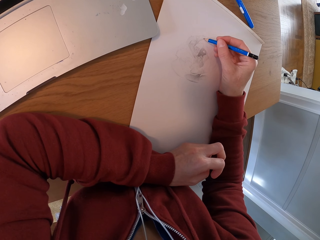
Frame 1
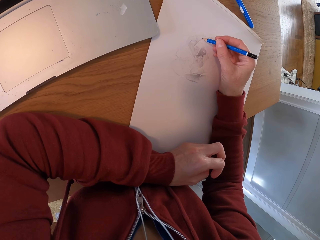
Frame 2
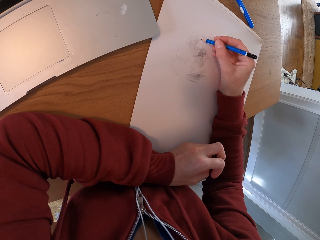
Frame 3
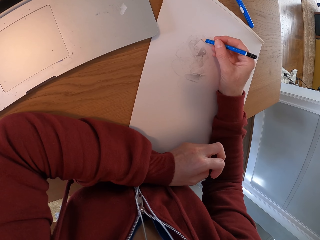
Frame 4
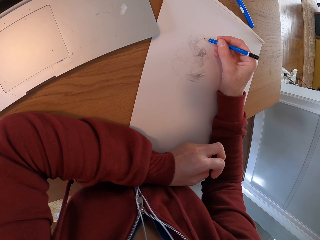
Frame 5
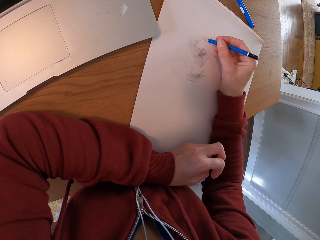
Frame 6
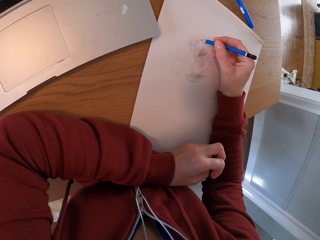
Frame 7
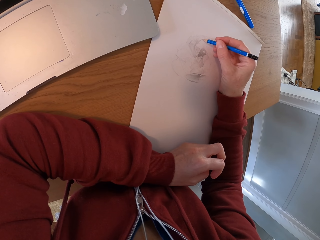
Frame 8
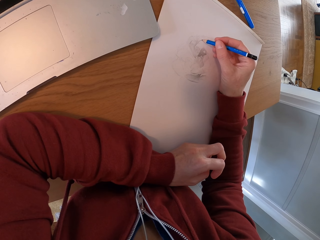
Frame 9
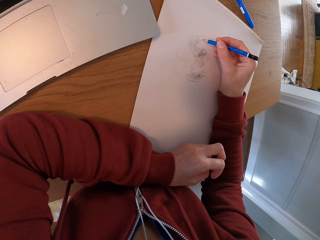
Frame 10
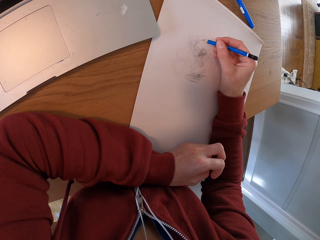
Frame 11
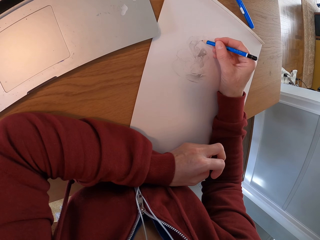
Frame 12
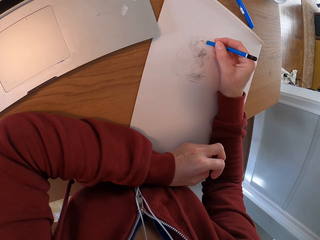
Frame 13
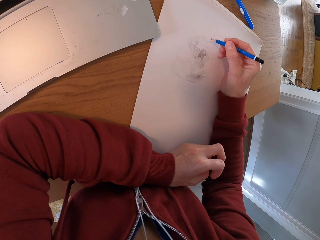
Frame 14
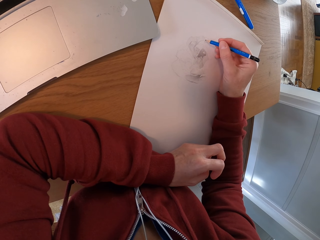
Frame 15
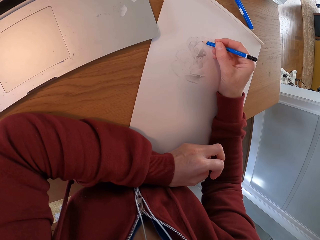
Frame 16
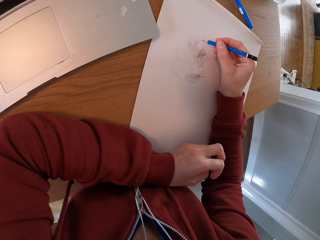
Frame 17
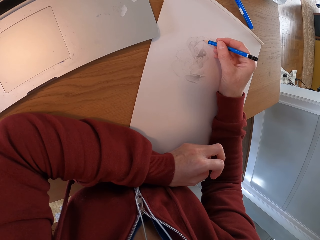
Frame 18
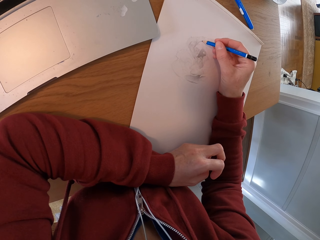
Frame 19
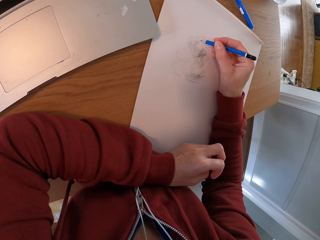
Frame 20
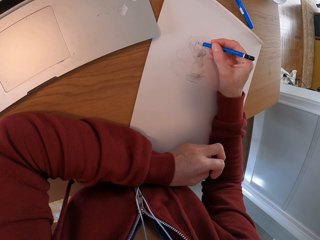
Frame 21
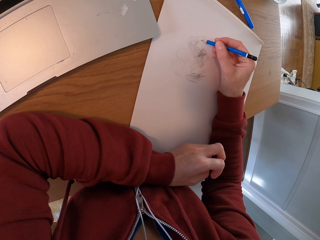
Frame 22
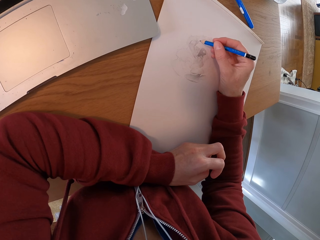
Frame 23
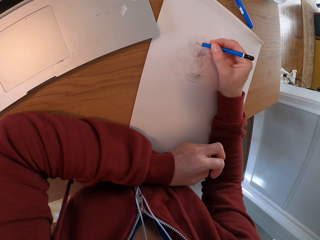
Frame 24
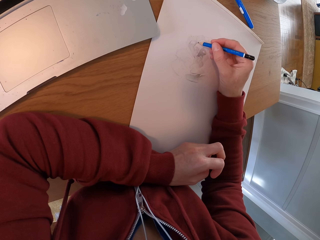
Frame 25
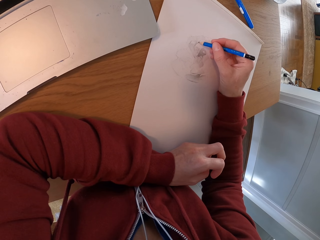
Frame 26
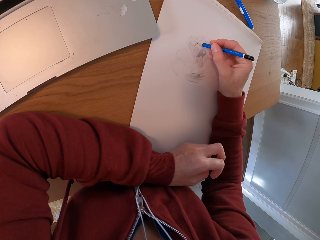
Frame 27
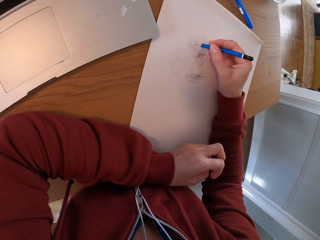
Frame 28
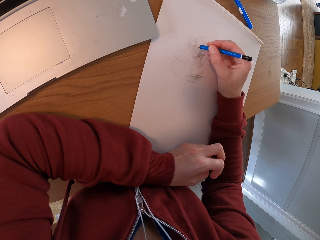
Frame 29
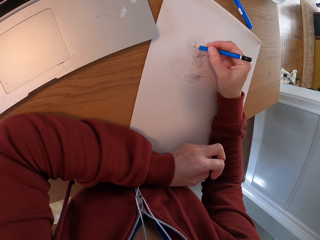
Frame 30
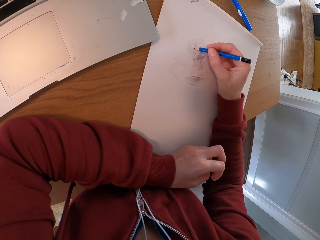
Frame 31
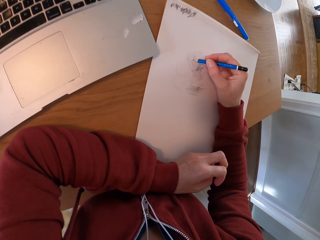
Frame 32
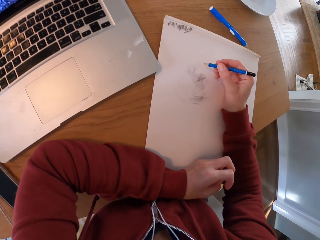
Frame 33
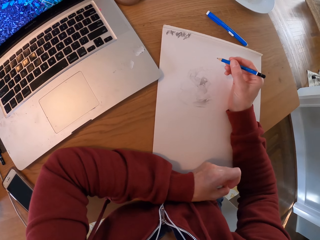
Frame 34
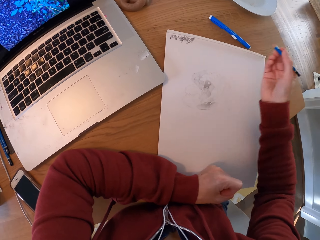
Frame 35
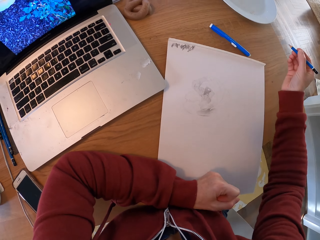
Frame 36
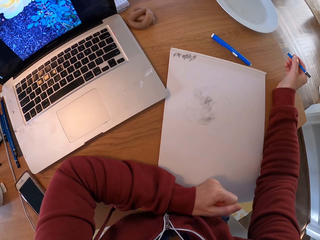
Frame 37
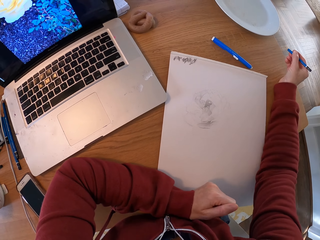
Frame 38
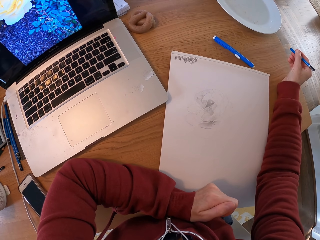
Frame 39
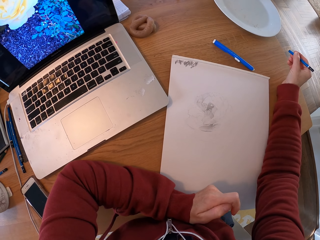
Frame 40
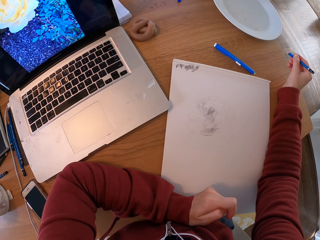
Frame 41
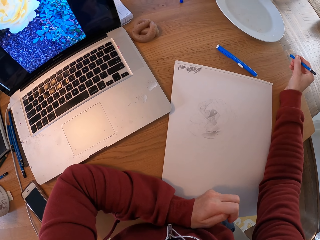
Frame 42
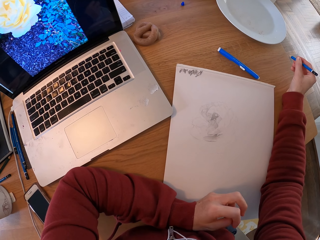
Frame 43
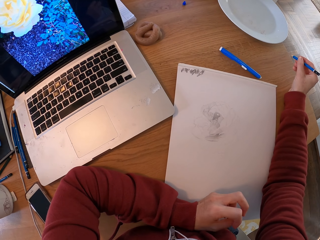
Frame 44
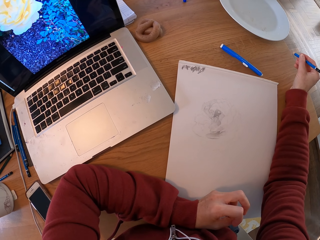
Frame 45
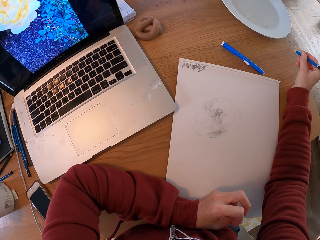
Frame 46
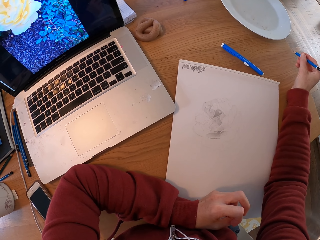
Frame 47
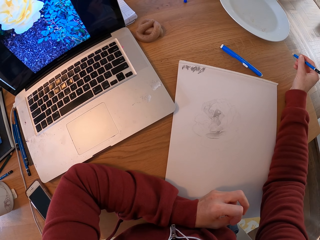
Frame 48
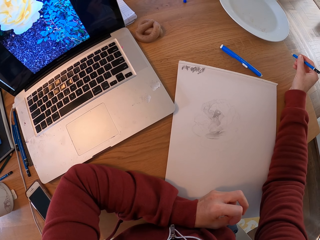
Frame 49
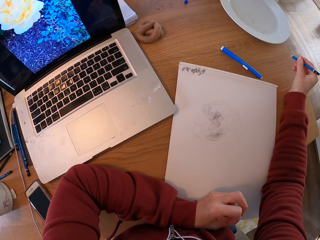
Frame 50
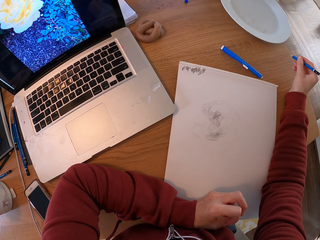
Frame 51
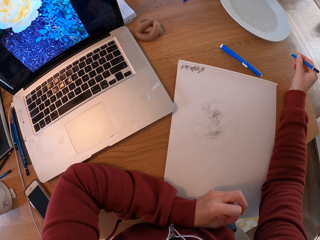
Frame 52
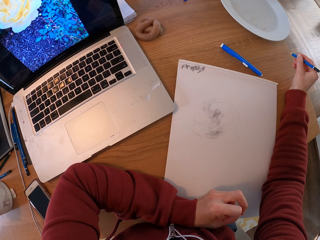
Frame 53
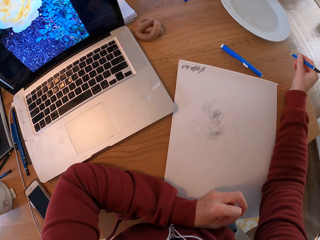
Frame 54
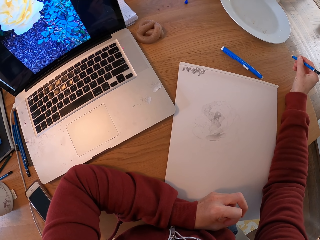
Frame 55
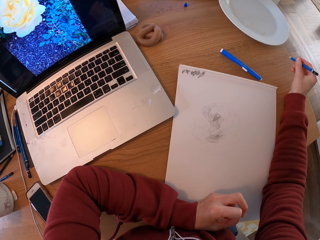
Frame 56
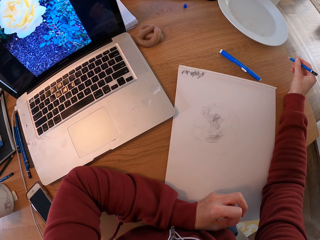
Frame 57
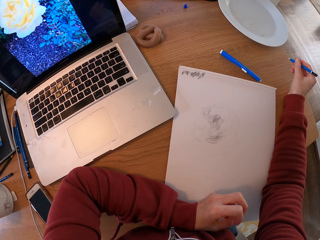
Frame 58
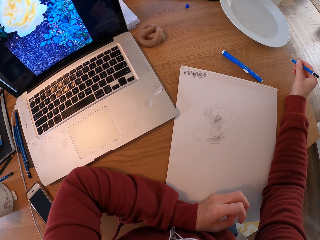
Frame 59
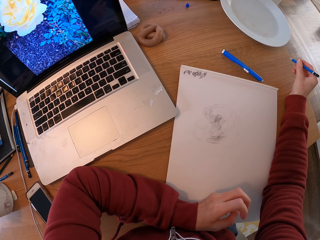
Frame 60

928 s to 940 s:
The camera wearer turns around the room. They stop drawing a picture.

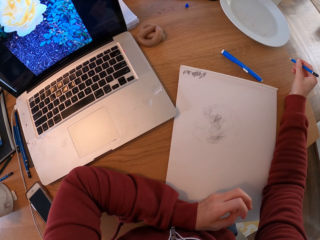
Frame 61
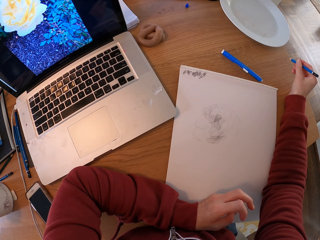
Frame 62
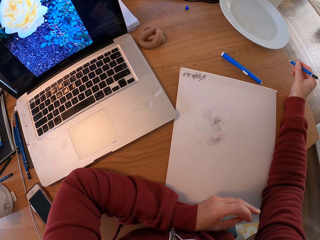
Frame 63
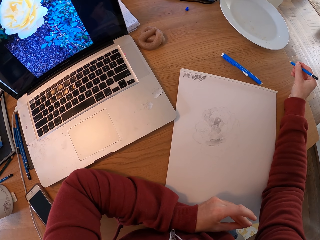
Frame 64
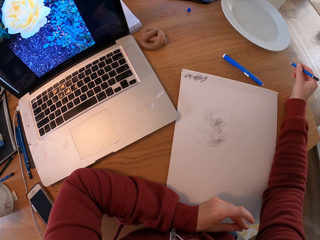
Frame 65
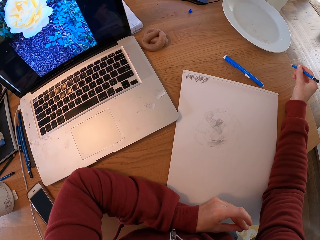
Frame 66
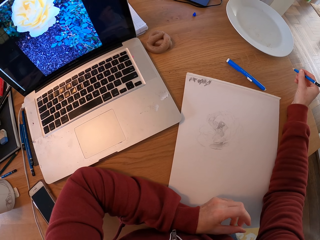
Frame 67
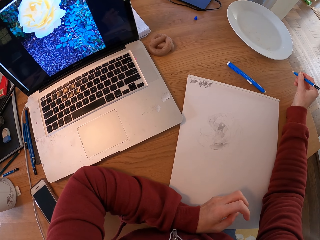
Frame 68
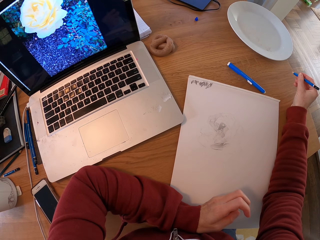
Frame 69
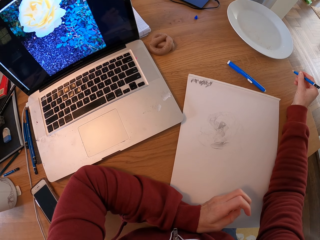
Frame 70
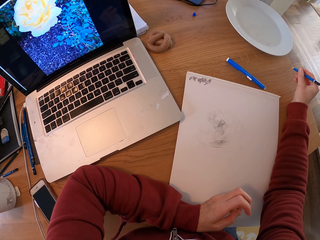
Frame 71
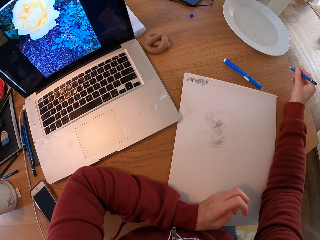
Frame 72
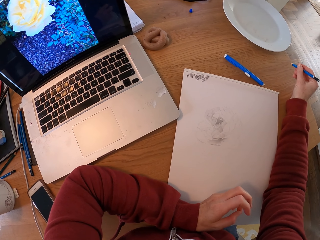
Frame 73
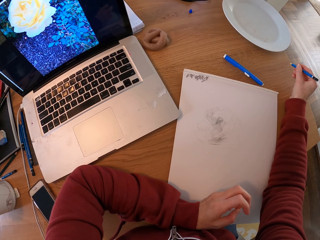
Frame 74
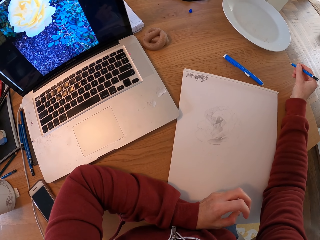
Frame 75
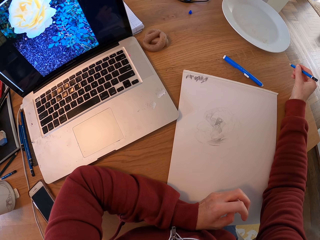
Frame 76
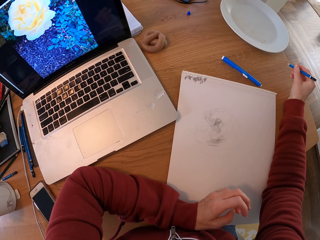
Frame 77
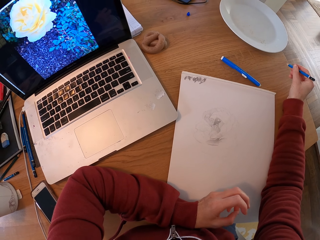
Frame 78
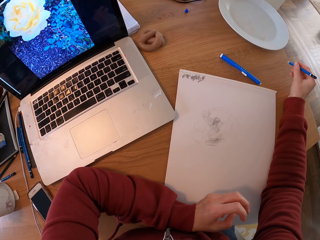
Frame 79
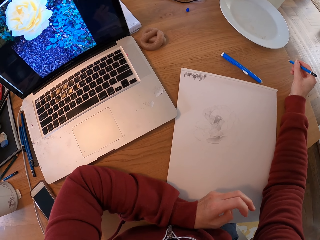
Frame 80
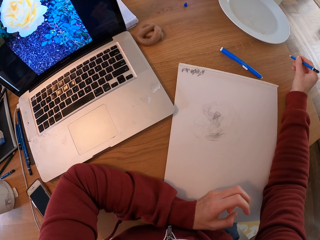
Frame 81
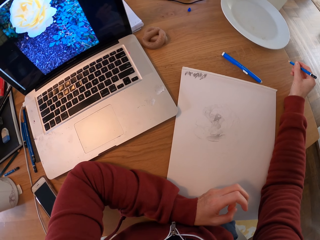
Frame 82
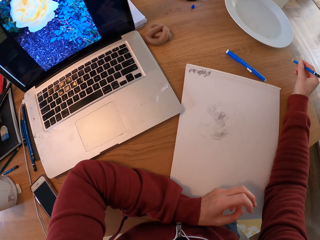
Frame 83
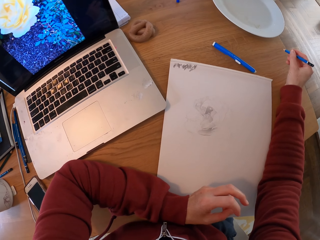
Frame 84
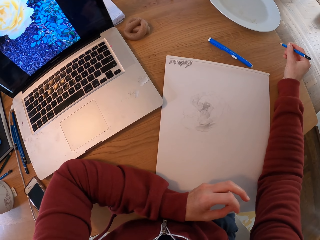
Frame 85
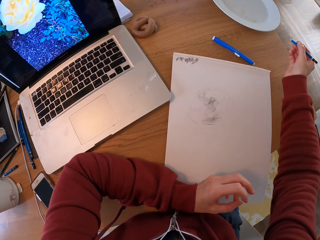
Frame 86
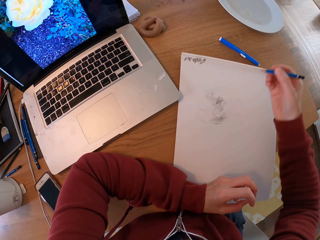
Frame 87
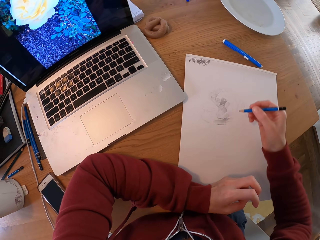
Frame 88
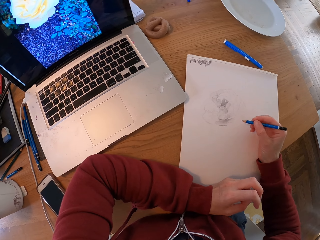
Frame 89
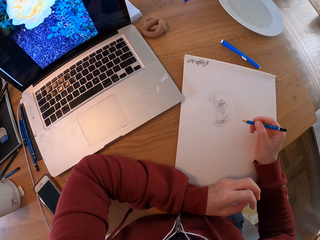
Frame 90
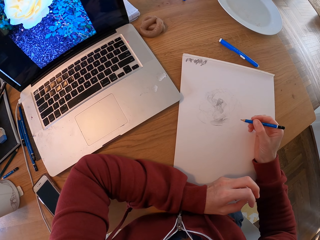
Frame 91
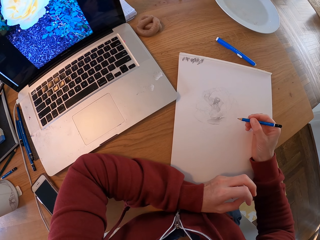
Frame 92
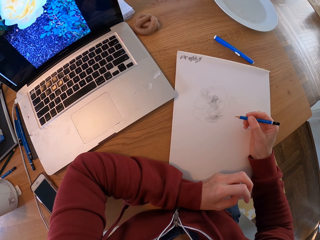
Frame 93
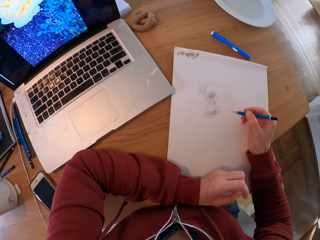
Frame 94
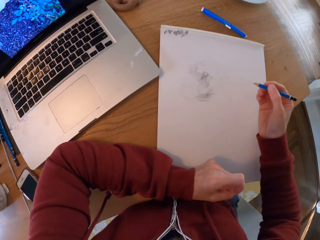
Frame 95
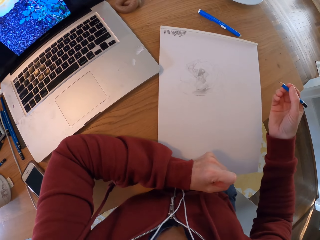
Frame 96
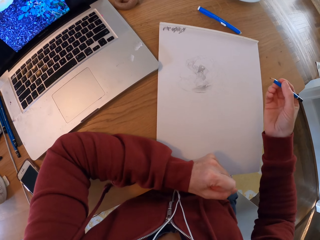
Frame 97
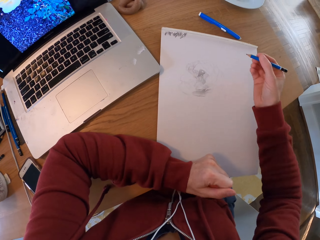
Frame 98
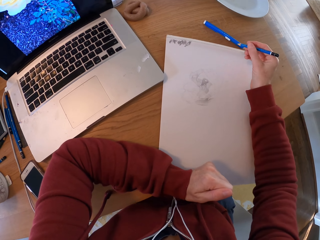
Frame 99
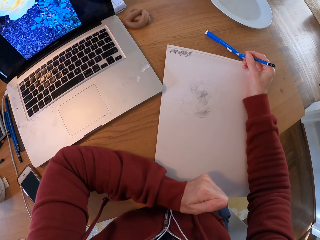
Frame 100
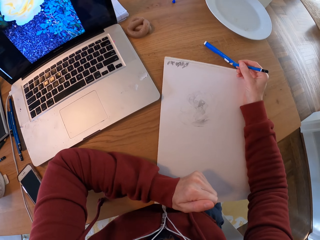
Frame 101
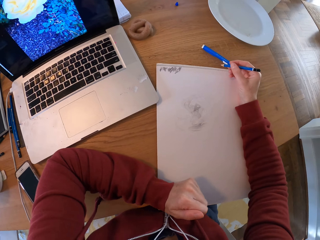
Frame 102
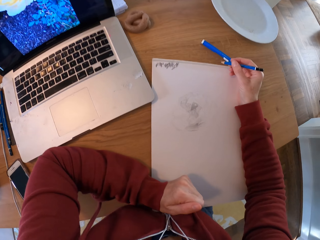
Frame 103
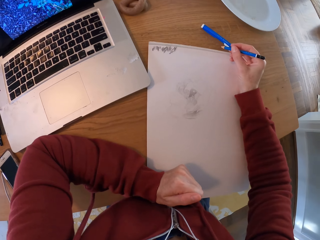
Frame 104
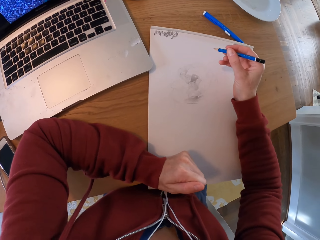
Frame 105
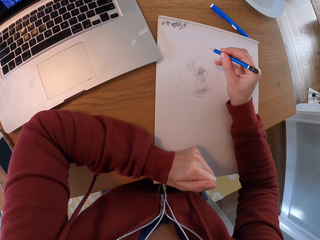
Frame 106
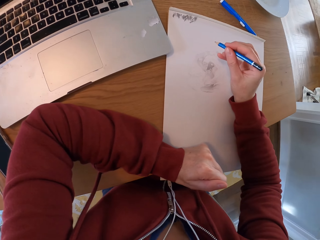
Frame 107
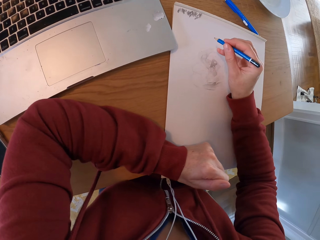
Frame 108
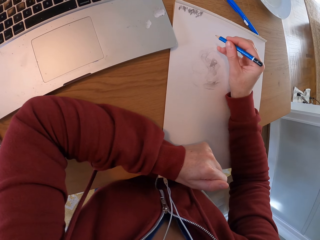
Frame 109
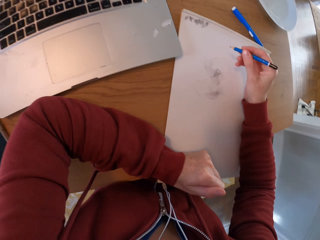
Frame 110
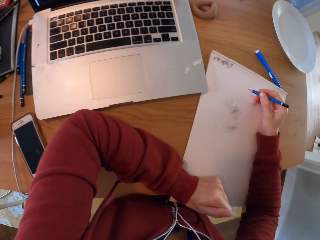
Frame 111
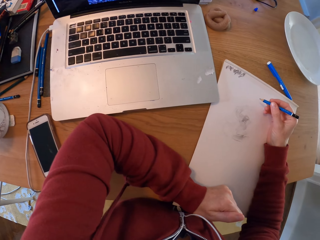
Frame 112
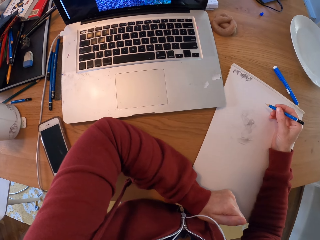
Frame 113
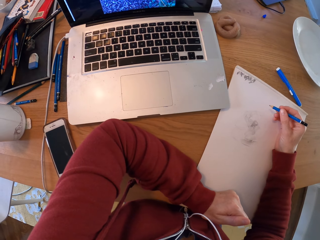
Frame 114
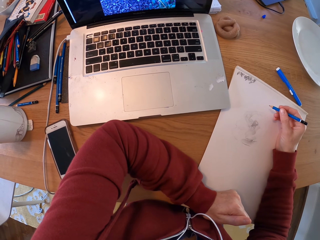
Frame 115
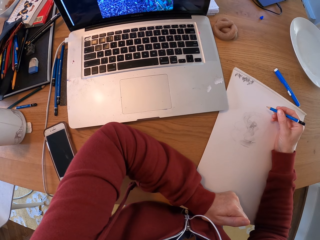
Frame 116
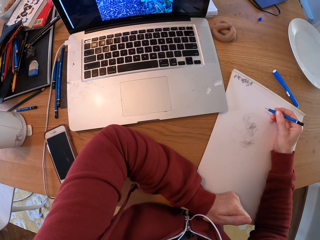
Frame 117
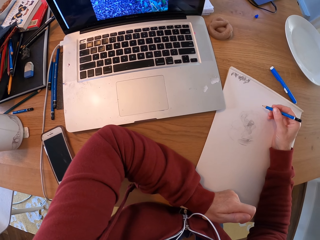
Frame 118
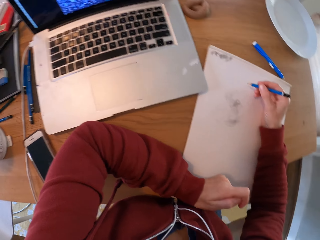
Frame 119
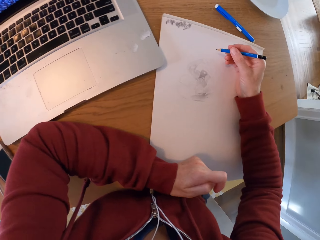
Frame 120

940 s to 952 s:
The camera wearer moves the paper.
